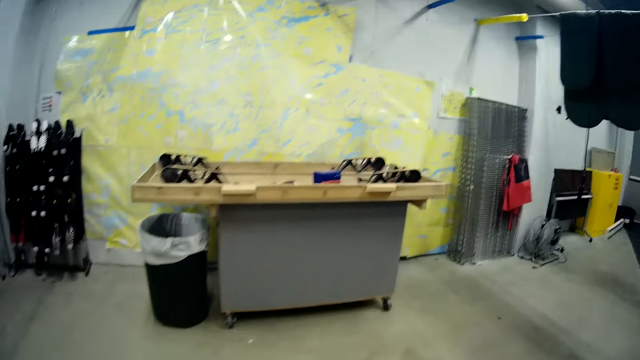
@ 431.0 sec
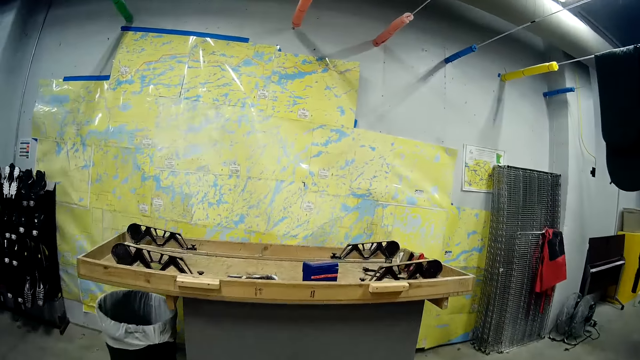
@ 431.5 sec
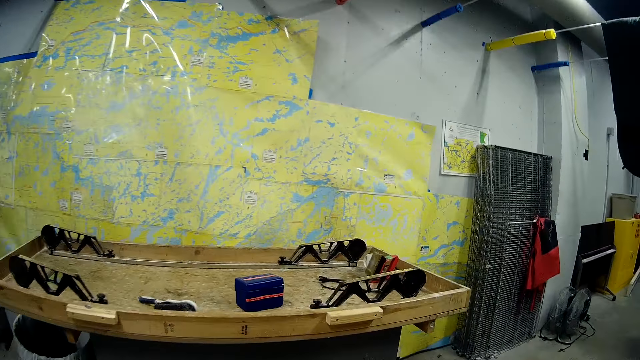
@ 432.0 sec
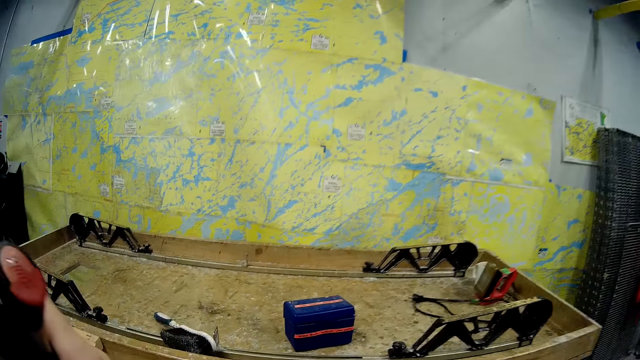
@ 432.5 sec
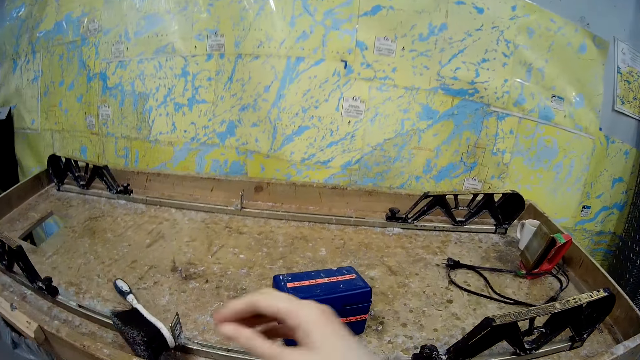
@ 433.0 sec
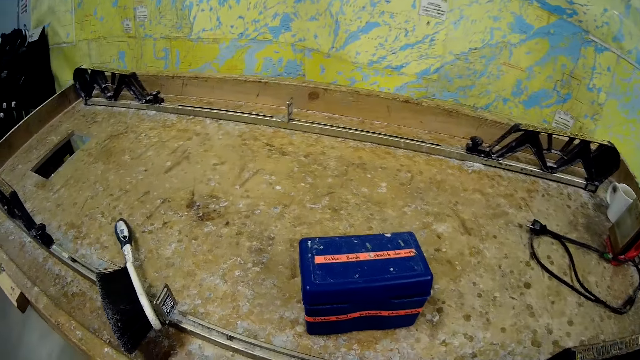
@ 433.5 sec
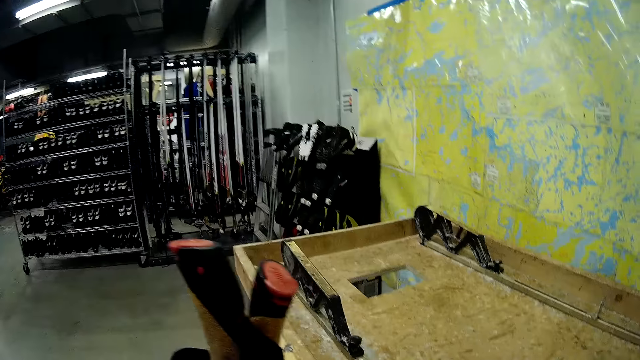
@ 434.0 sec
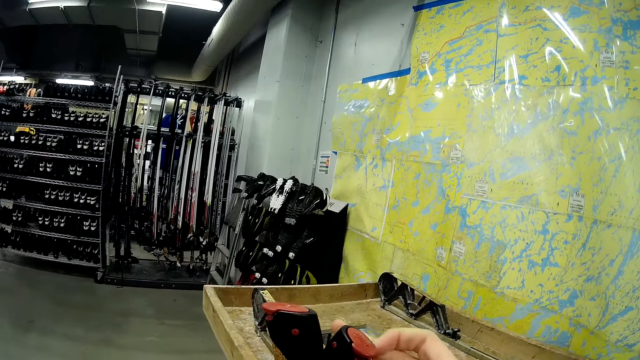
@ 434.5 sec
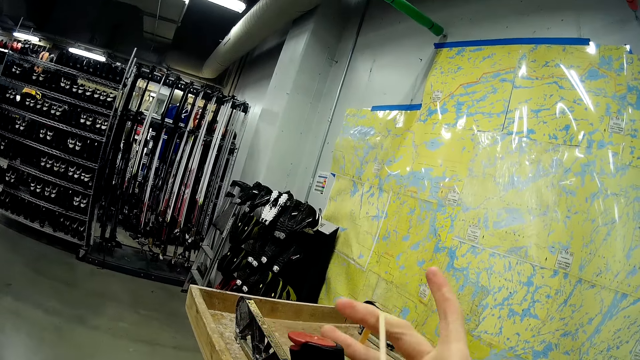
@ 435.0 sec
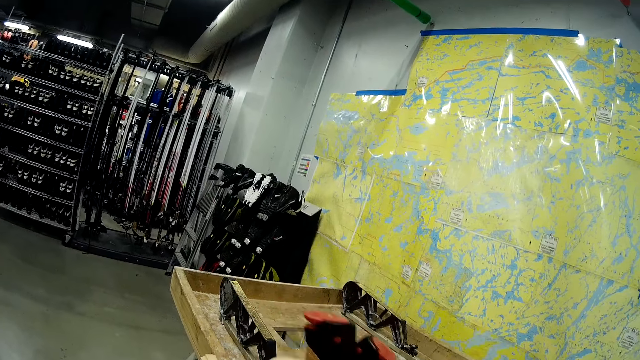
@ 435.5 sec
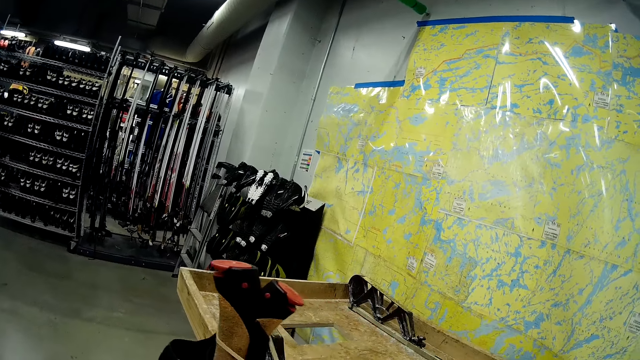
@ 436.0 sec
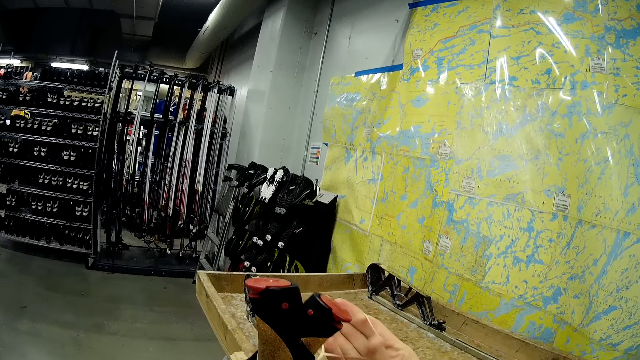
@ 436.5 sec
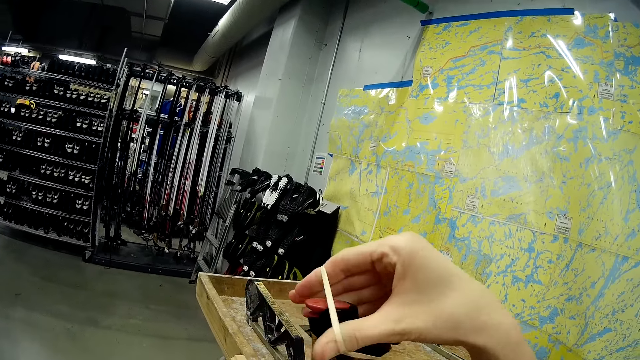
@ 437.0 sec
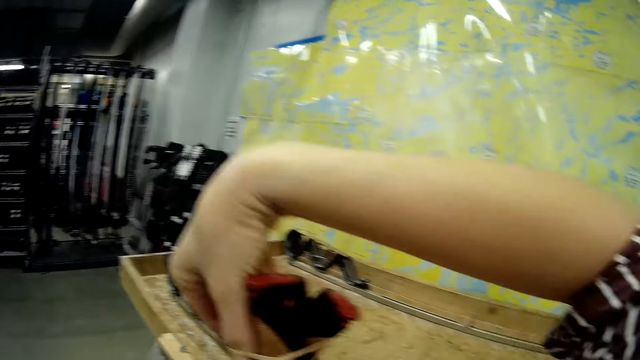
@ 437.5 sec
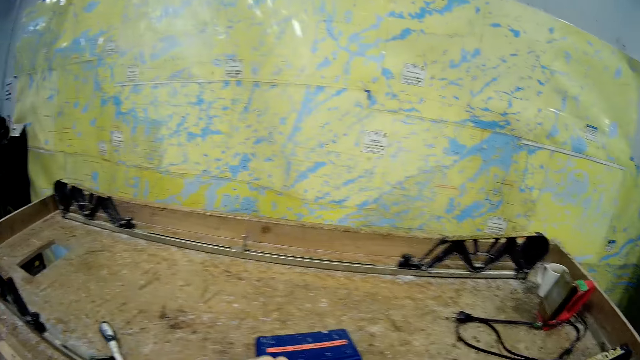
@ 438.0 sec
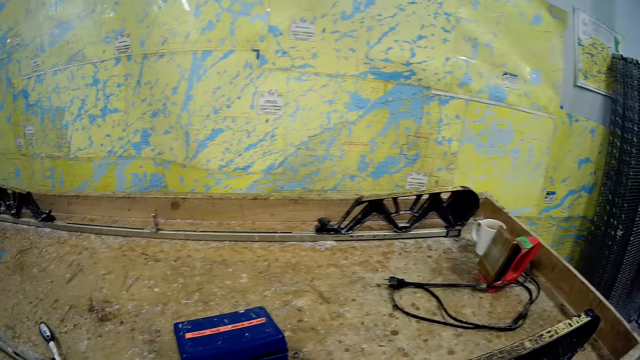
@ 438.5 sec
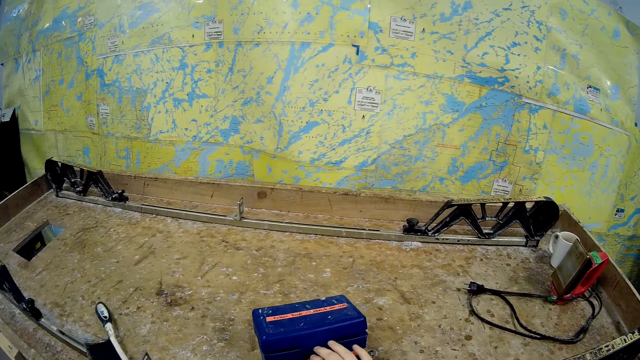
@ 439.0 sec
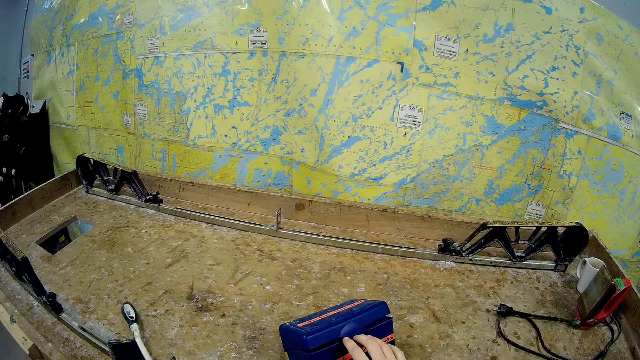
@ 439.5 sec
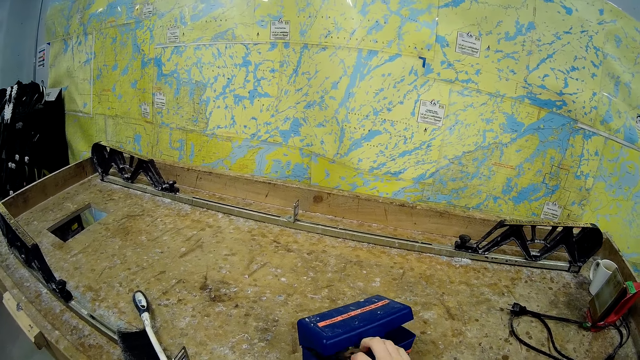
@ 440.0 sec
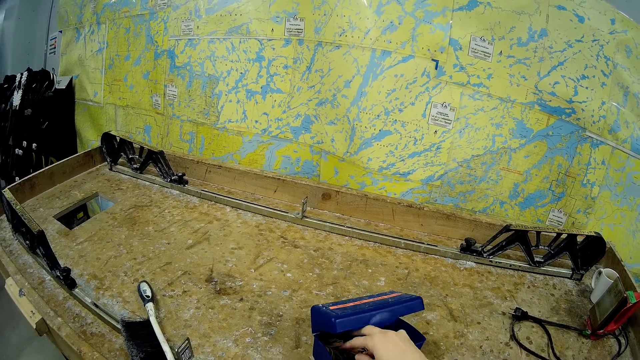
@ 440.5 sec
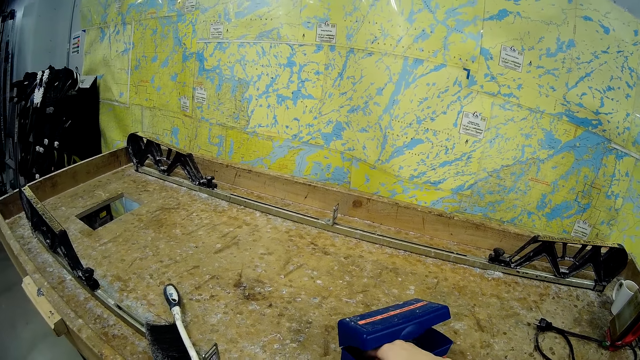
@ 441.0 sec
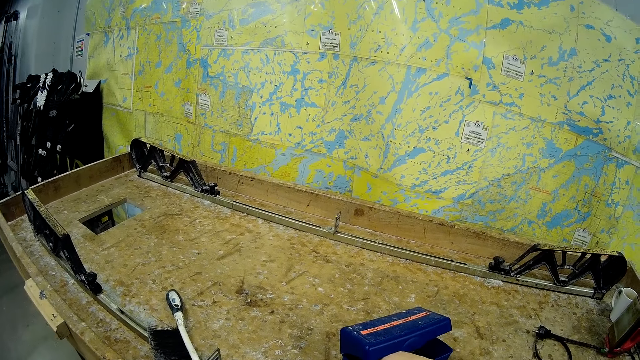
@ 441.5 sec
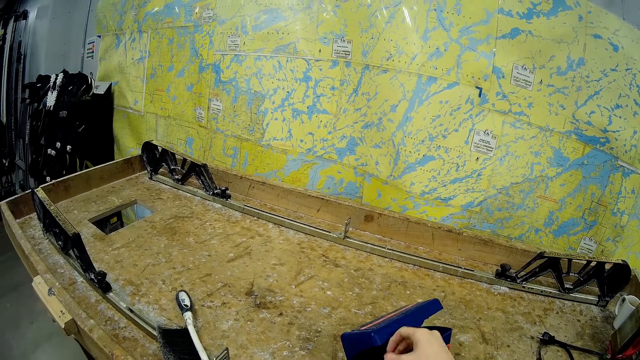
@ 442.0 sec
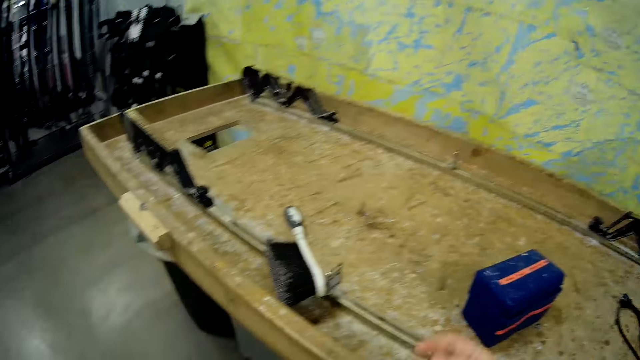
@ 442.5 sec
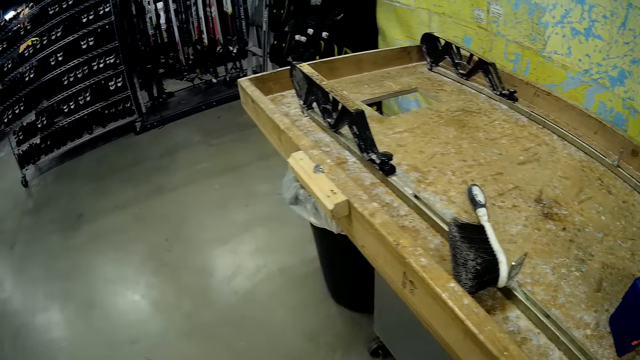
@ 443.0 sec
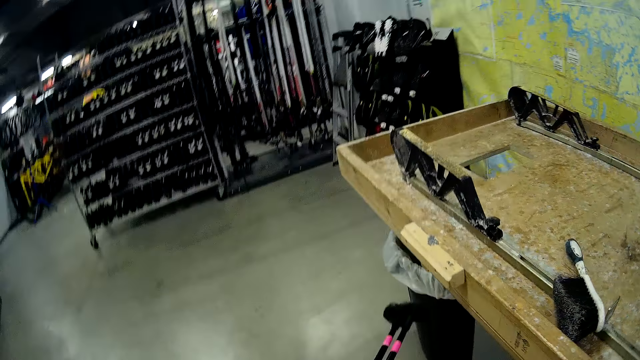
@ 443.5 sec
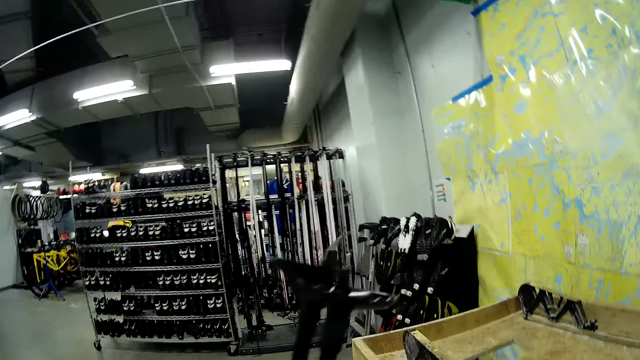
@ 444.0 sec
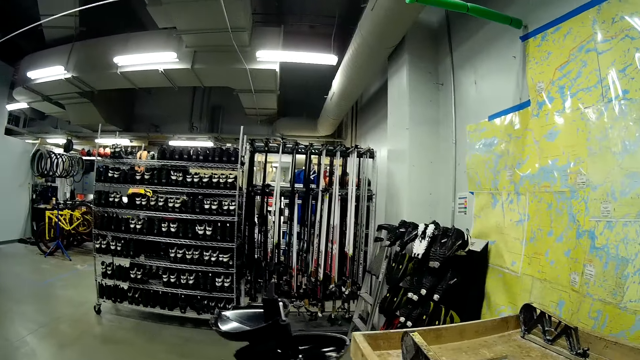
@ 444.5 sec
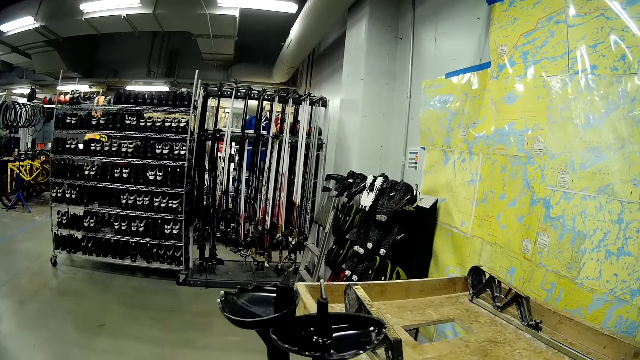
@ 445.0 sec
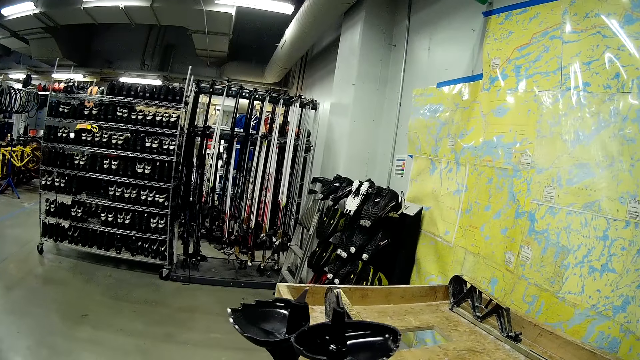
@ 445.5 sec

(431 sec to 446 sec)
The camera wearer binds the ski poles with a rubber band. He opens the accessory box. He takes out a rubber band from the box on the table. He lifts the ski poles with his hand and turns the ski poles upside down.

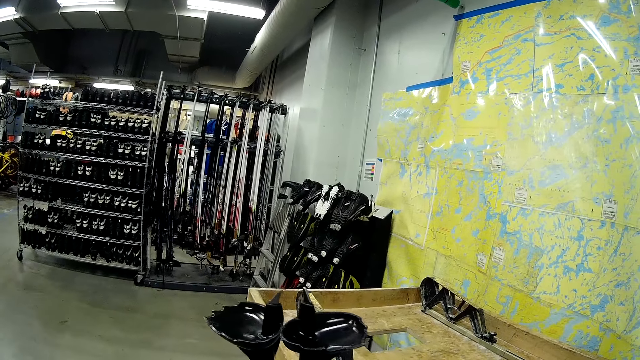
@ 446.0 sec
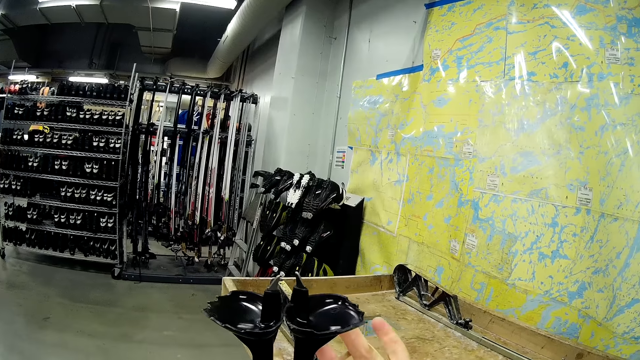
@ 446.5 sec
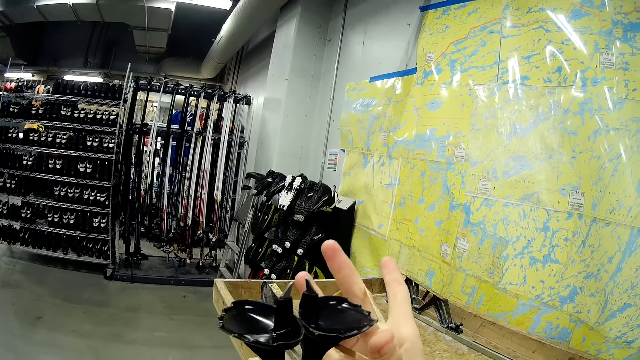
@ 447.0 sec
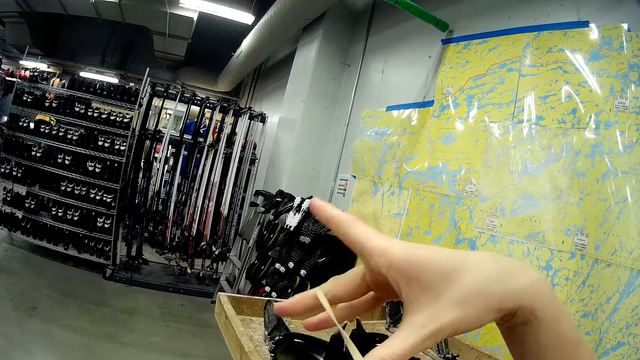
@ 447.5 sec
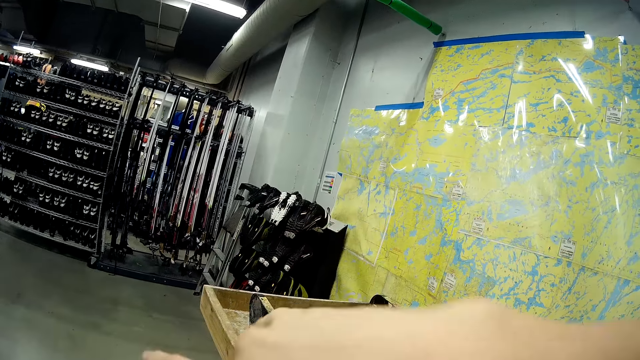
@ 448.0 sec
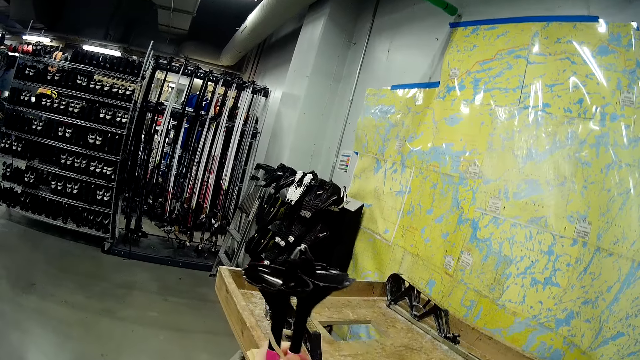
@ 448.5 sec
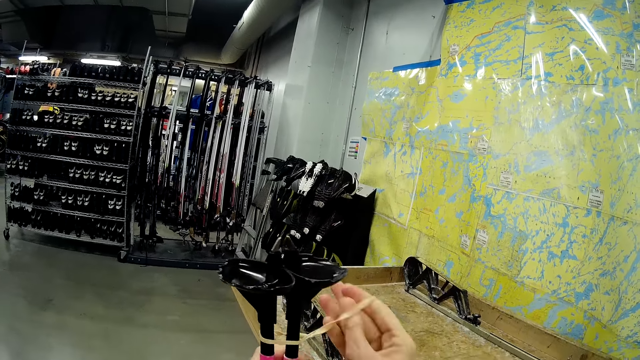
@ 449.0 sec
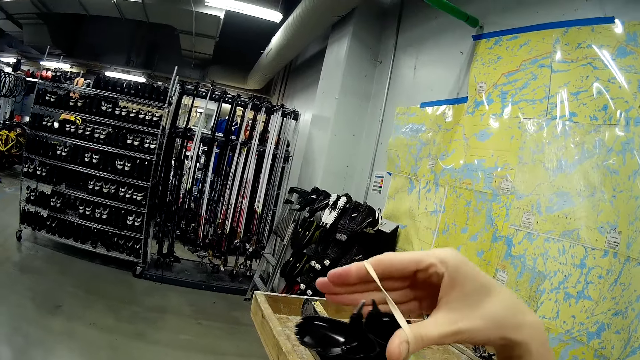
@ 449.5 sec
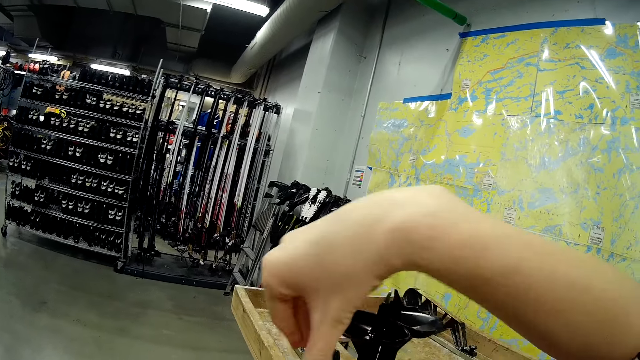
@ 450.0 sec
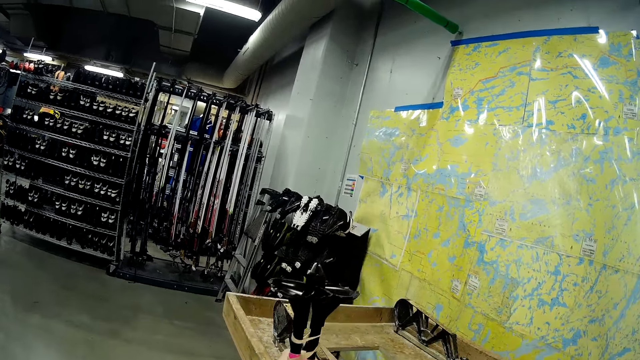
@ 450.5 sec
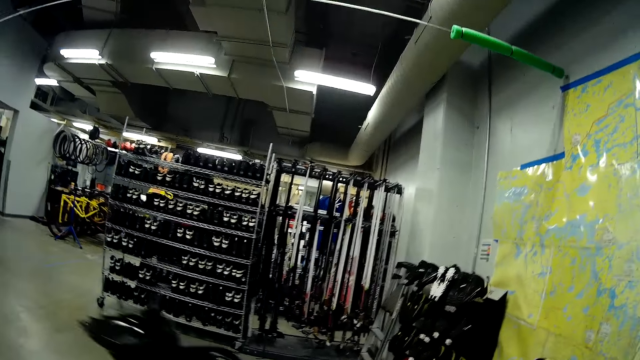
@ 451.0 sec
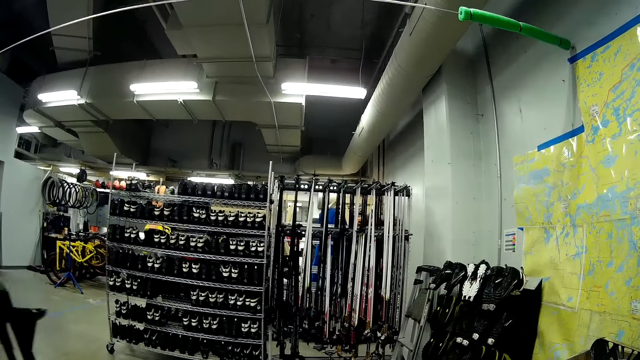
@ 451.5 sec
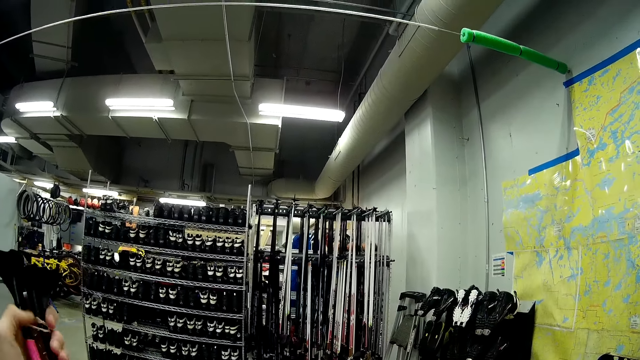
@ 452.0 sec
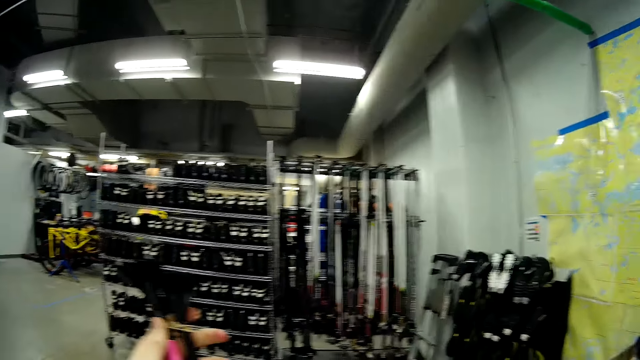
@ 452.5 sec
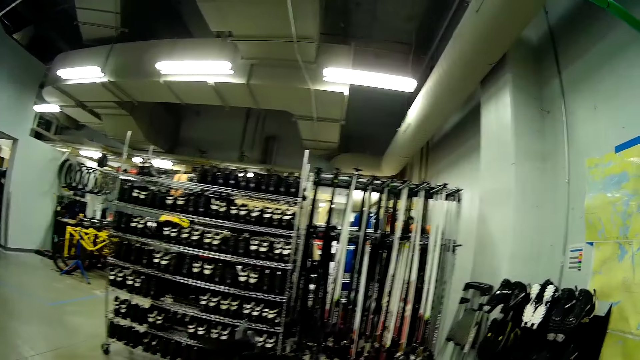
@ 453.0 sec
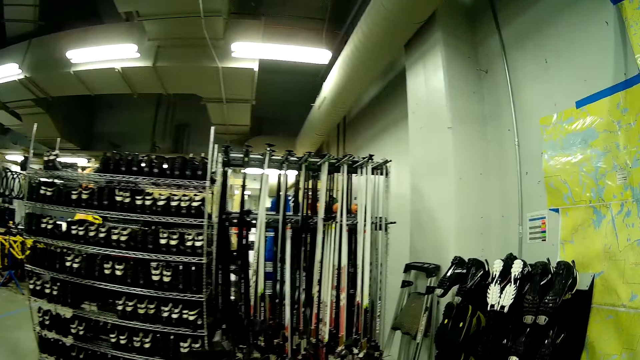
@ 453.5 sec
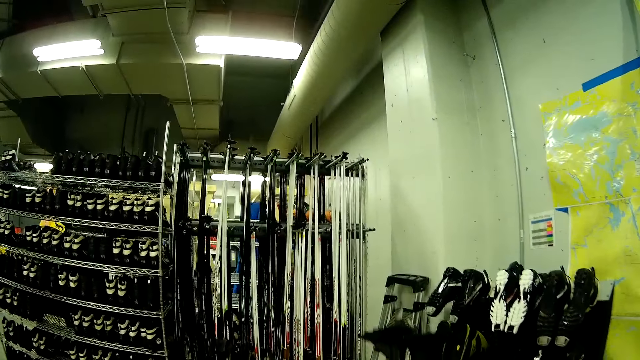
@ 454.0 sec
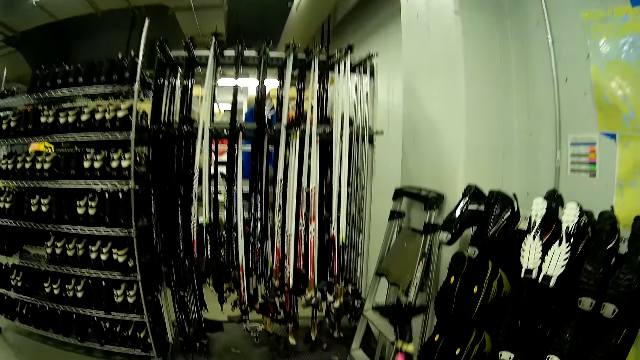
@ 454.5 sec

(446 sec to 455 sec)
The camera wearer binds the ski poles with the rubber band. They walk towards the ski pole rack in the store.
